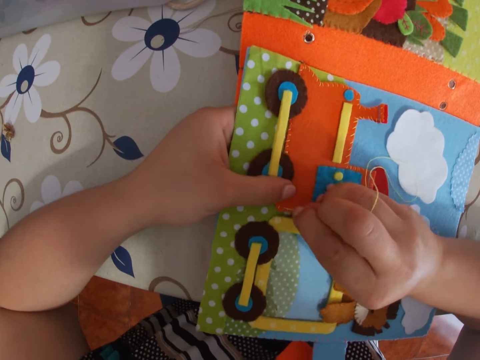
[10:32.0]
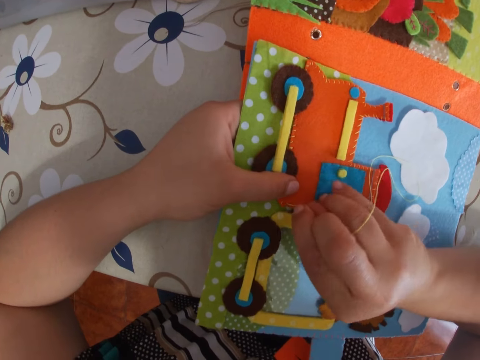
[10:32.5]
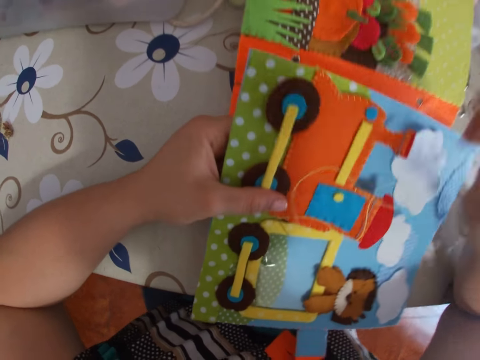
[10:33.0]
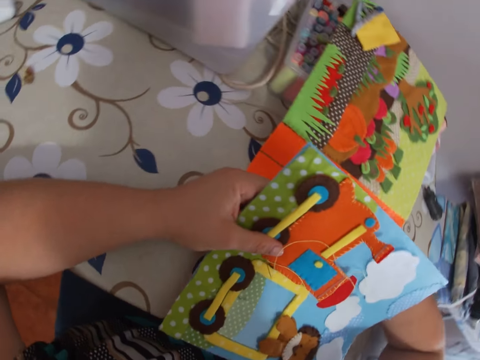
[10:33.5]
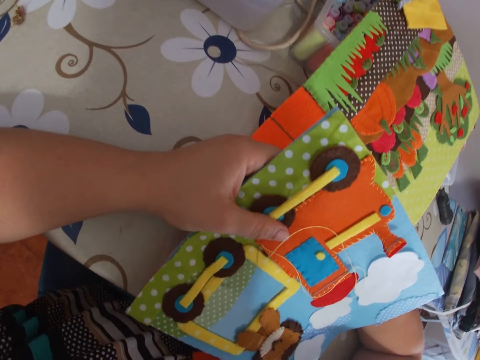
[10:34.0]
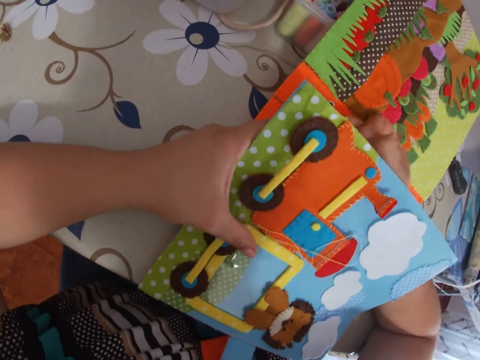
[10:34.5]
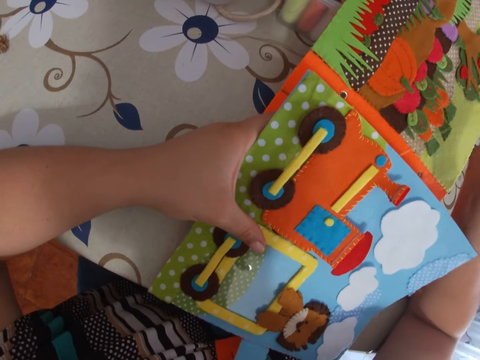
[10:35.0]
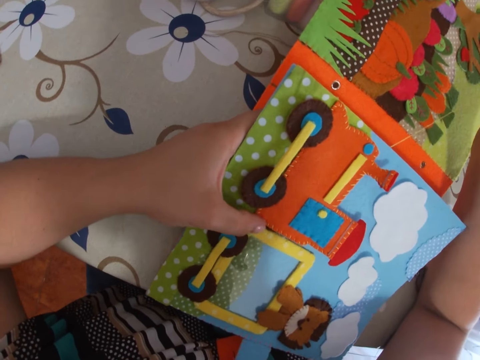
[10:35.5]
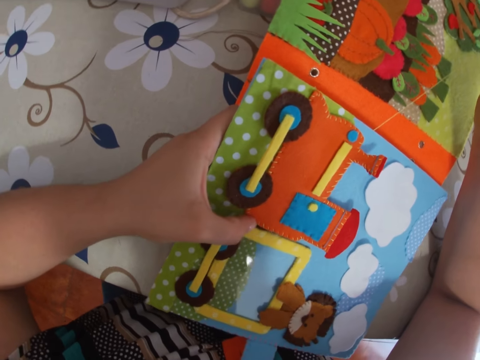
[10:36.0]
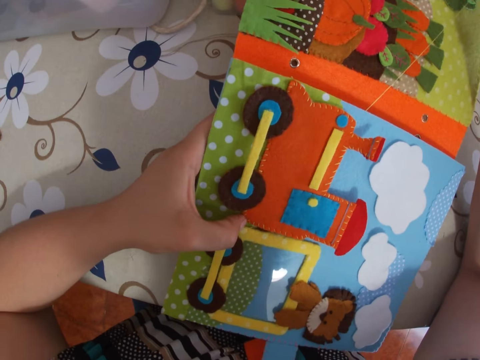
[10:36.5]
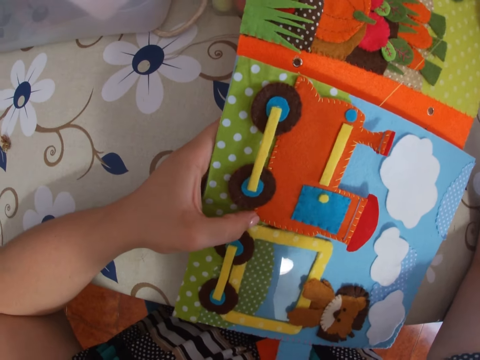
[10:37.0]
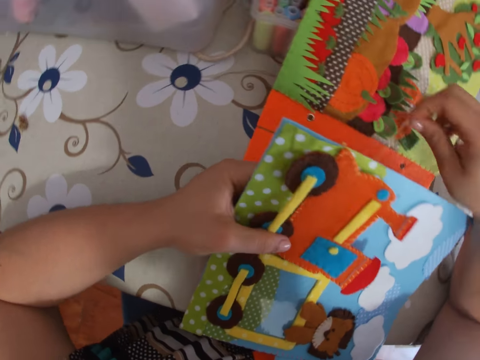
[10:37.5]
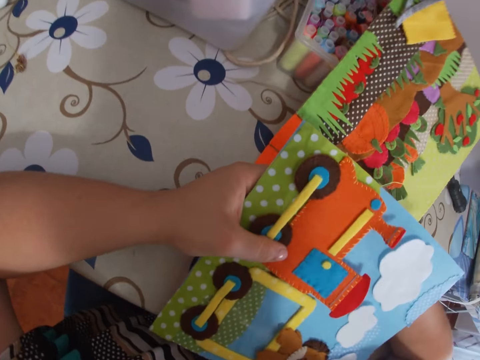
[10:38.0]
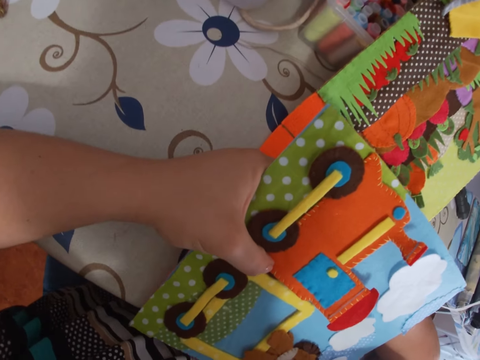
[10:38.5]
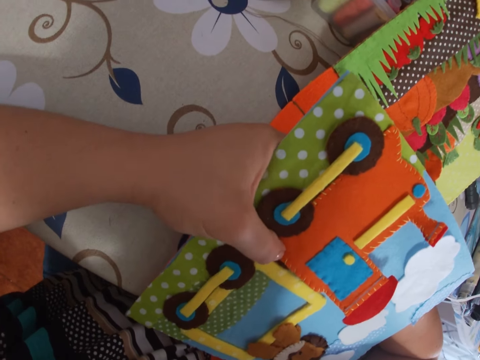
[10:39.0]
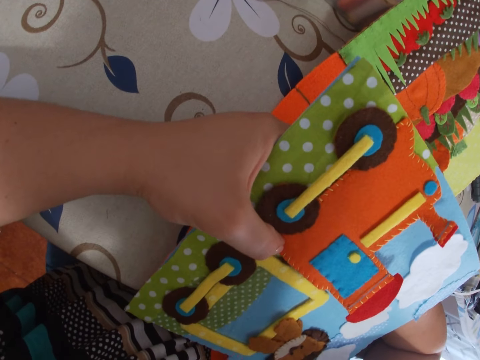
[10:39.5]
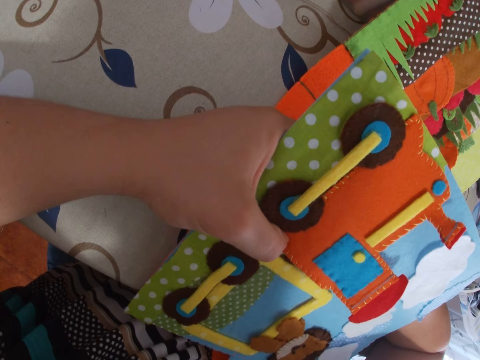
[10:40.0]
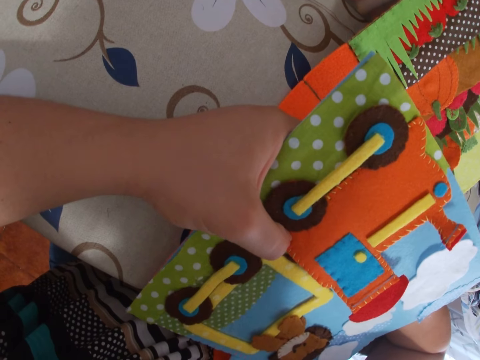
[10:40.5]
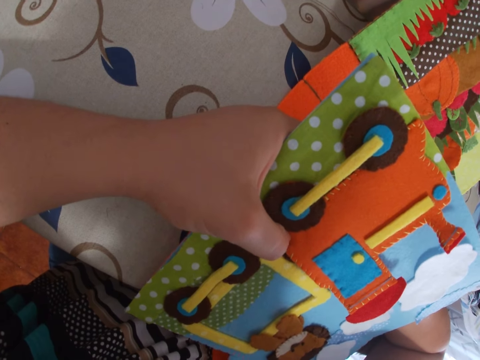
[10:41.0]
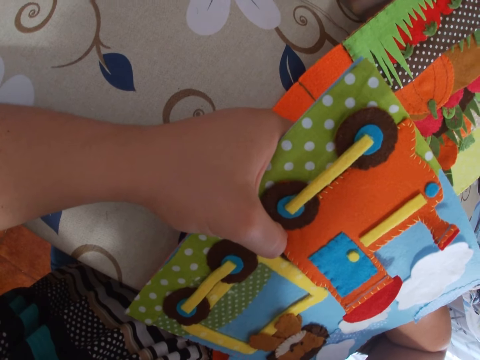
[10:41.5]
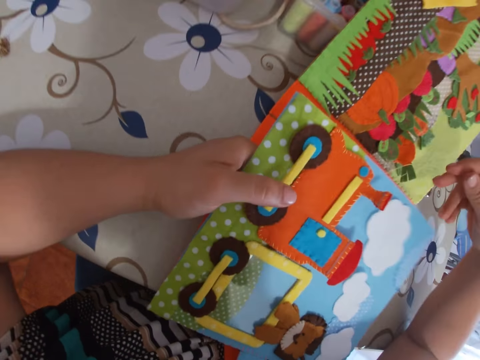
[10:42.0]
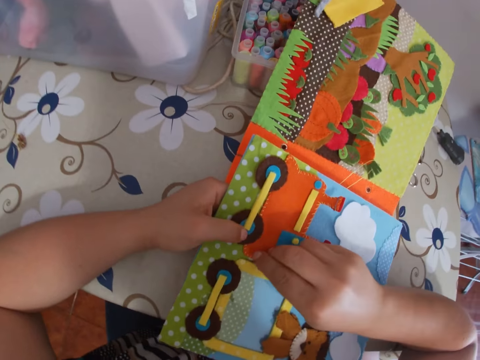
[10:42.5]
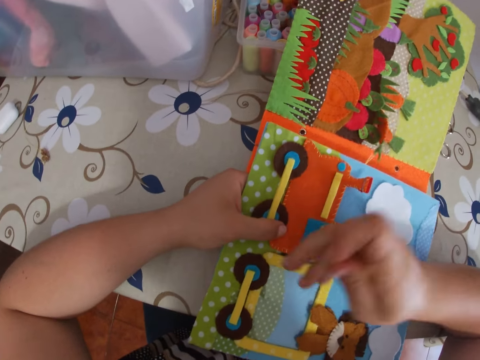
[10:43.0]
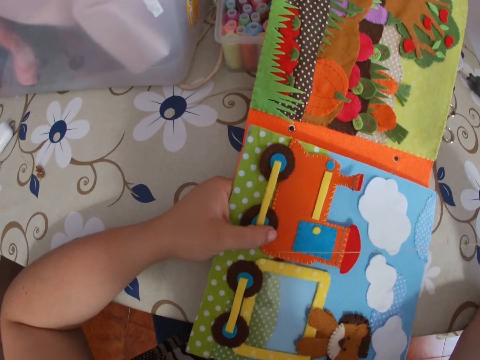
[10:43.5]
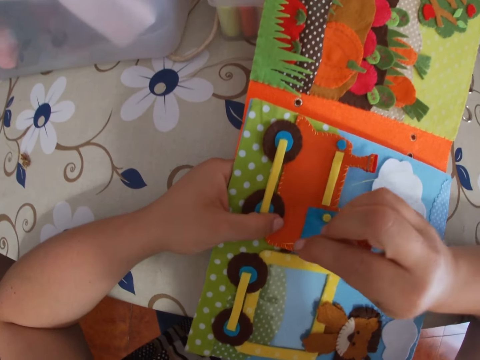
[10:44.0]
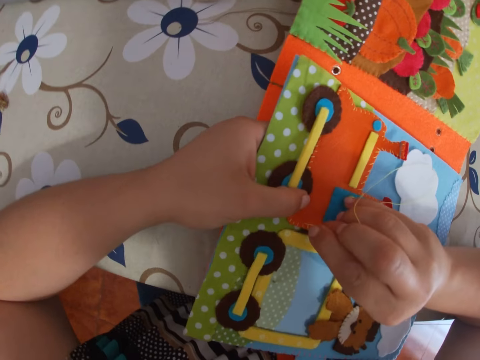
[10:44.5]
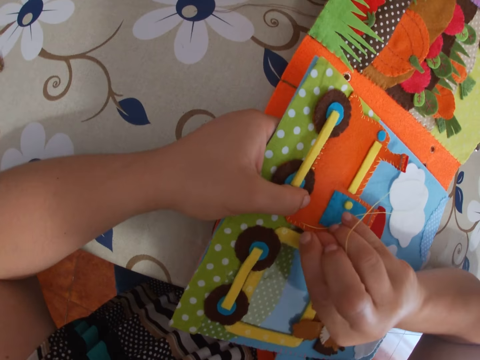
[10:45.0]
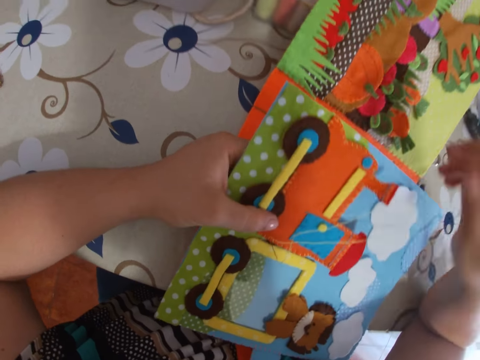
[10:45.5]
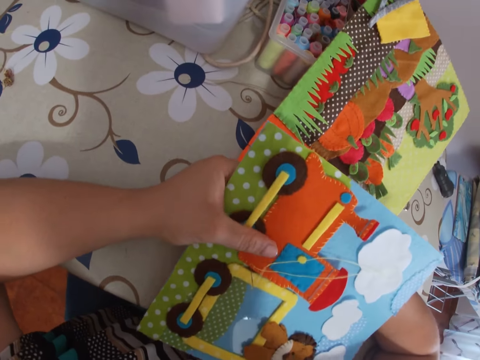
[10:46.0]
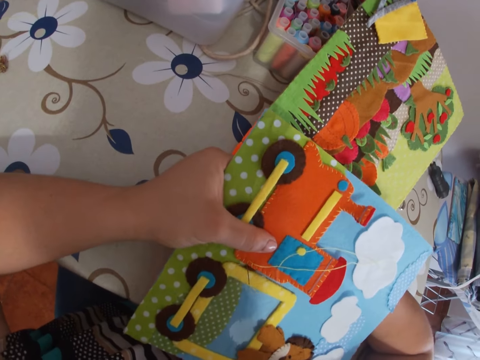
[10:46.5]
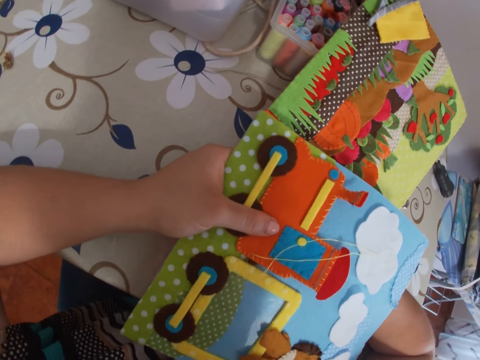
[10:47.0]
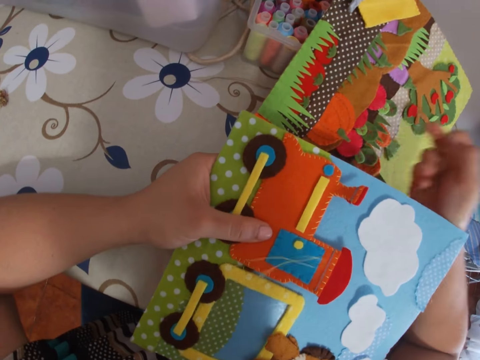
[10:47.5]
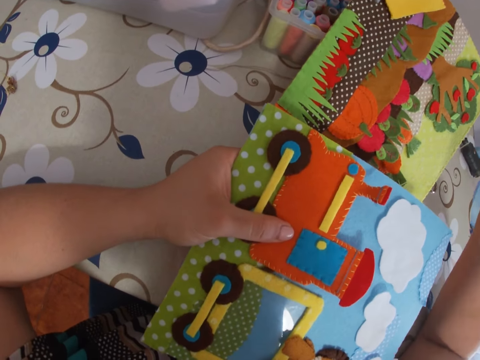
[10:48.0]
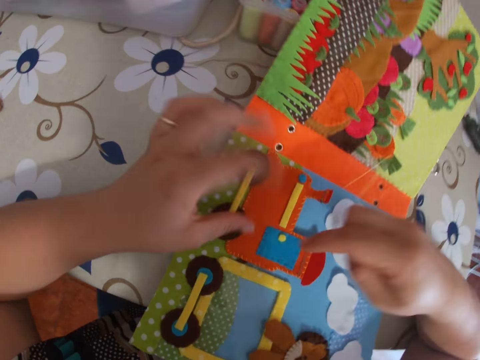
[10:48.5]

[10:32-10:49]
The camera wearer sticks a needle with thread in the paper. She pulls the needle with thread through the paper with her right hand. She sticks the needle with thread in the paper. She pulls the needle with thread through the paper with her right hand. She sticks the needle with thread in the paper. She pulls the needle with thread through the paper with her right hand.

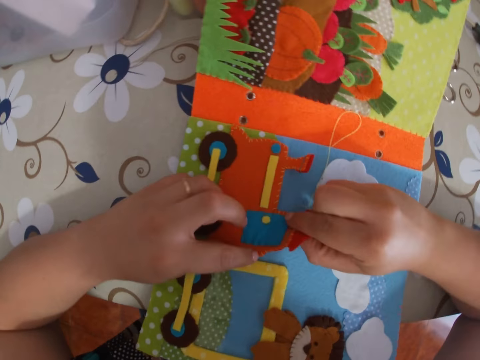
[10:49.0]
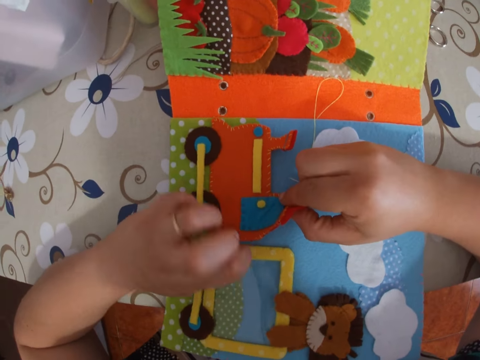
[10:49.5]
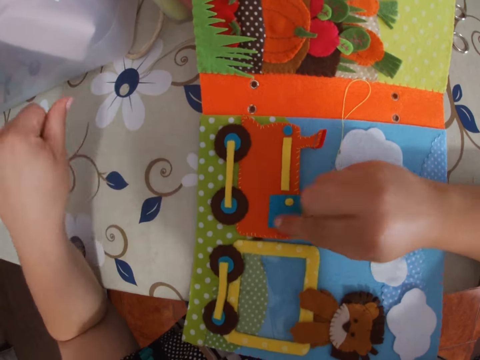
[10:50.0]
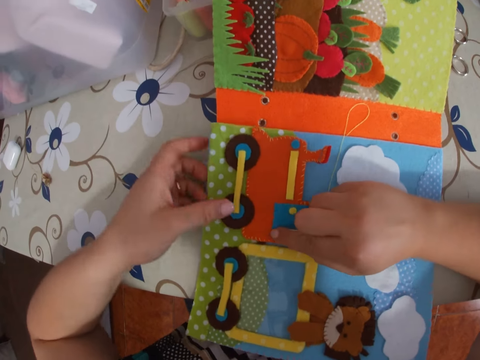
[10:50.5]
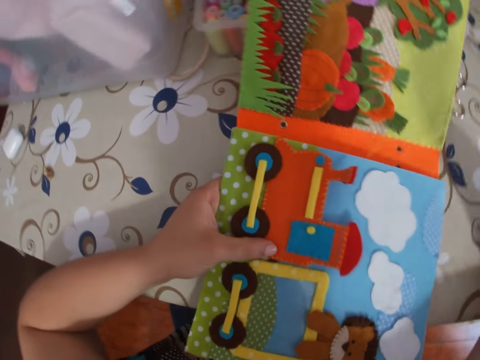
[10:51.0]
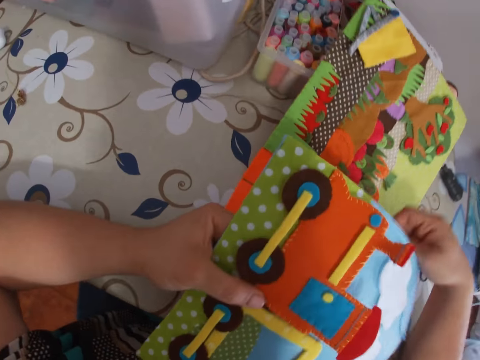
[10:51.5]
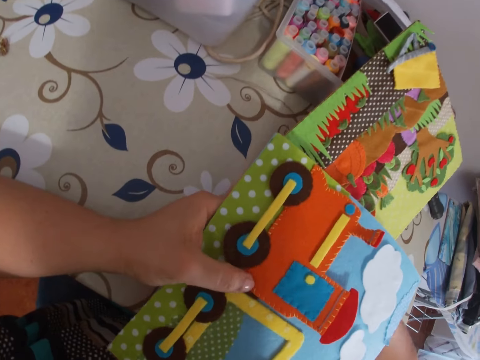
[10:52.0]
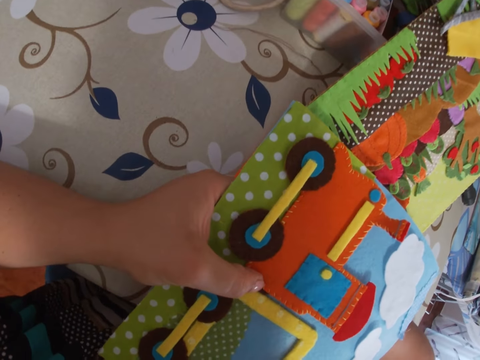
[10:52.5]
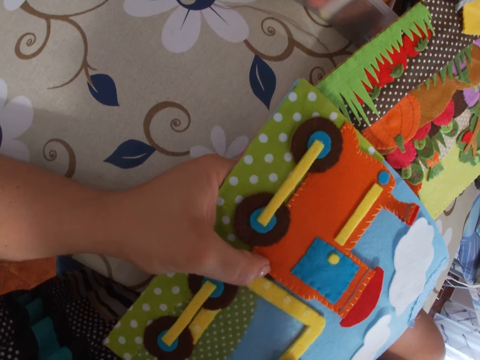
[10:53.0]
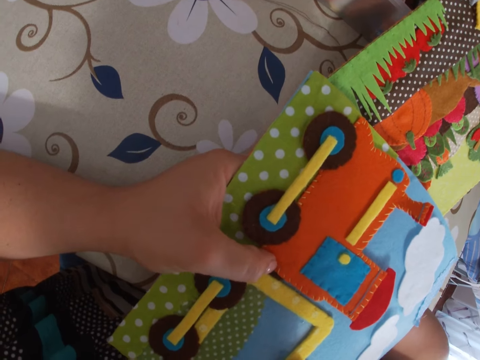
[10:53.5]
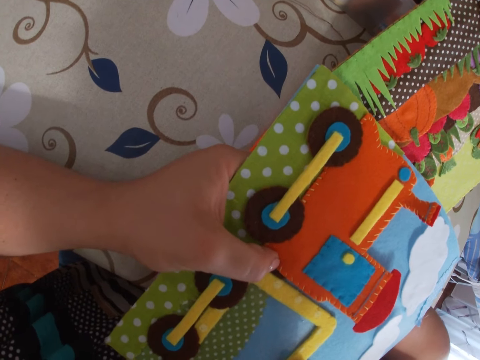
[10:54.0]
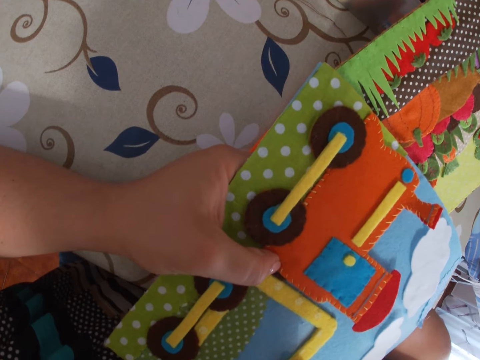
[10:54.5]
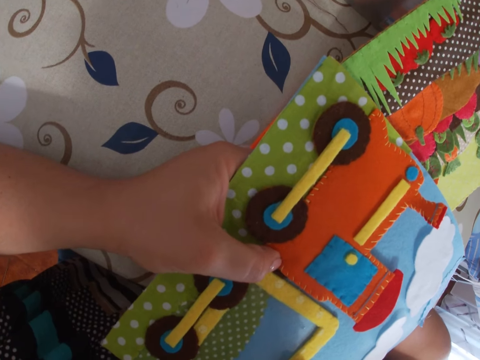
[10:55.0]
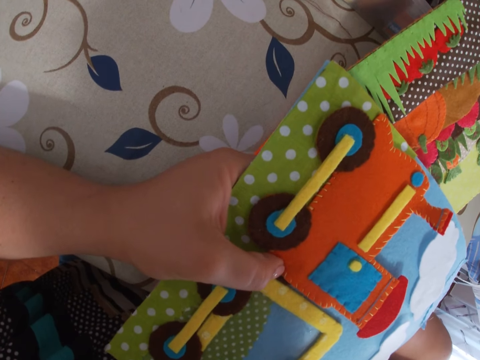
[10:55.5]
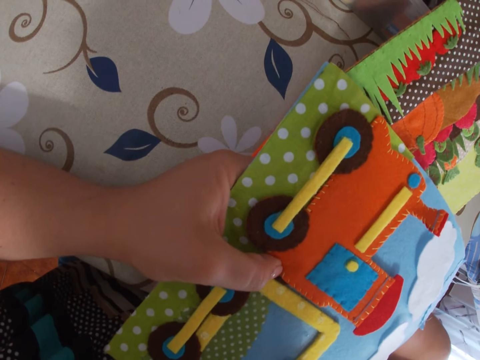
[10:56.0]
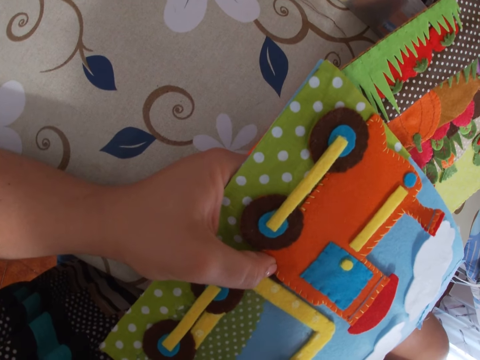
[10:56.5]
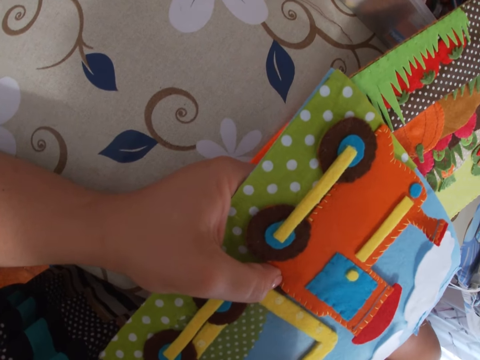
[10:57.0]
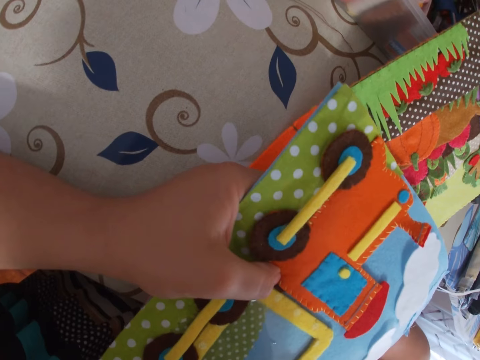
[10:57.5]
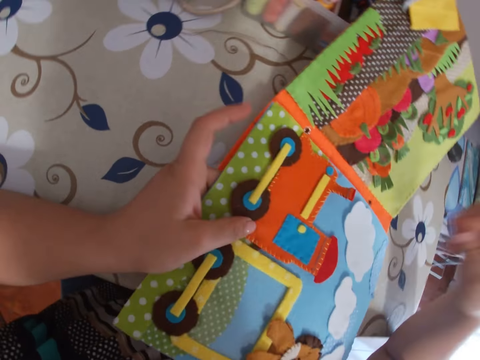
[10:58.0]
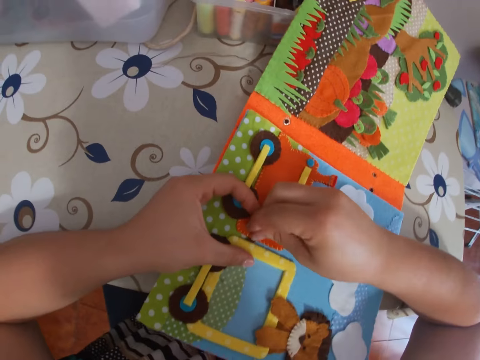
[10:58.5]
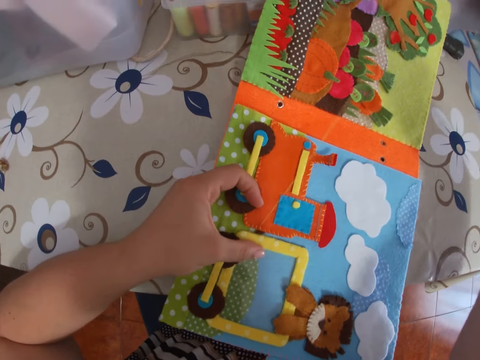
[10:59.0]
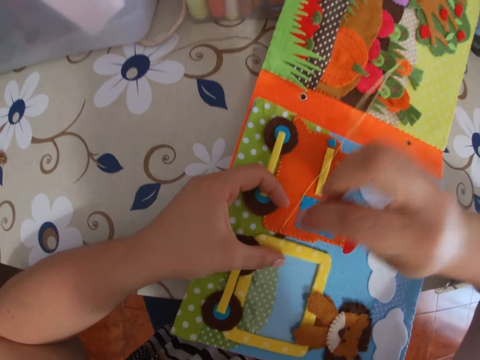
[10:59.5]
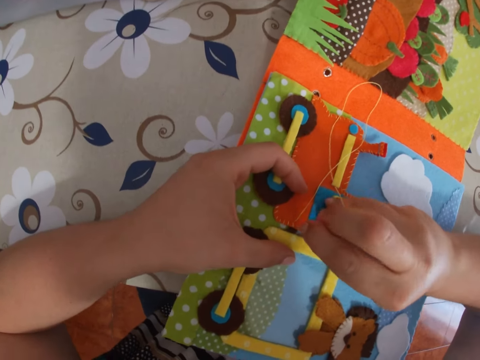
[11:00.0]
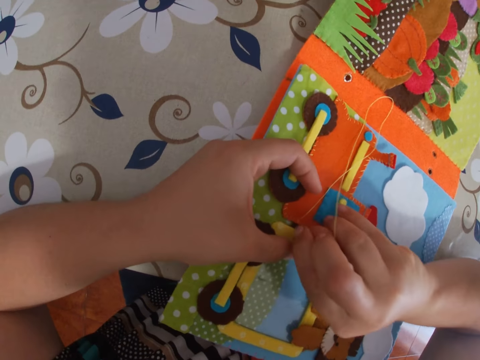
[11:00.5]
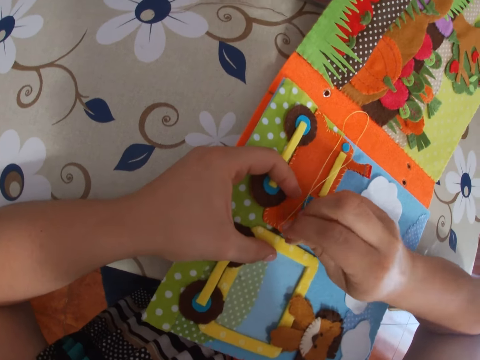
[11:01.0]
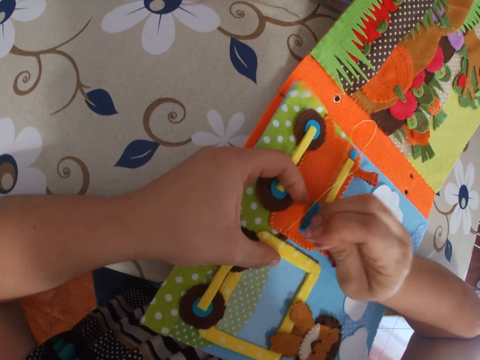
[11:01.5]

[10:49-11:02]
The camera wearer lifts up a paper clip art. She plucks out a thread from the paper art. She drops the thread on the table. She lifts up the page of the paper book. She sticks a needle with thread in the paper. She sews the cardboard with the needle. She pulls the needle with thread through the paper with her right hand. She sticks the needle with thread in the paper. She sews the cardboard with the needle.
